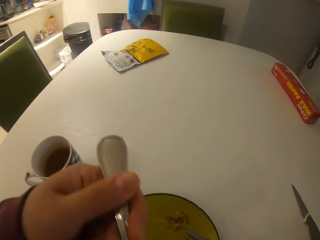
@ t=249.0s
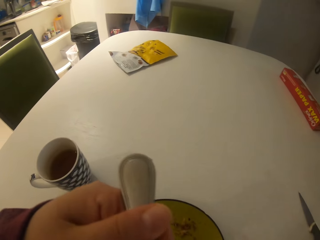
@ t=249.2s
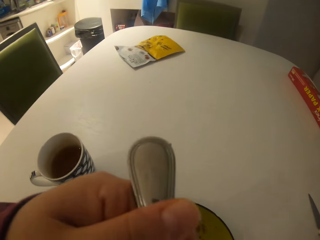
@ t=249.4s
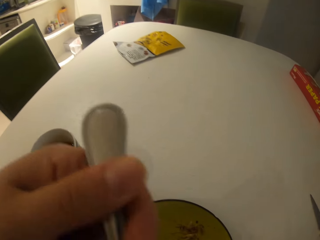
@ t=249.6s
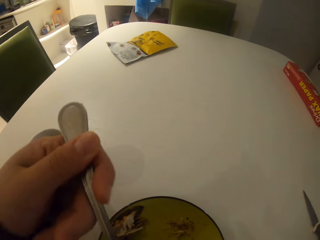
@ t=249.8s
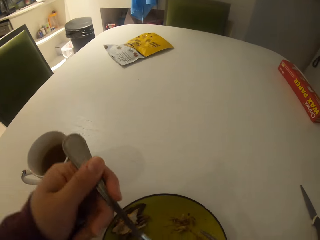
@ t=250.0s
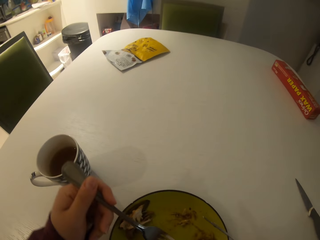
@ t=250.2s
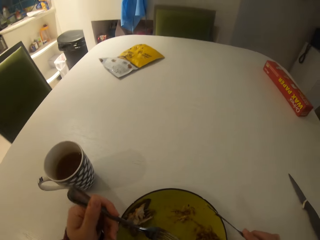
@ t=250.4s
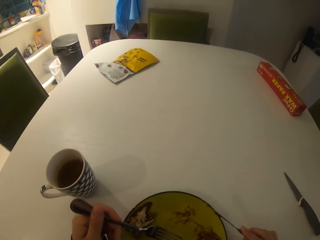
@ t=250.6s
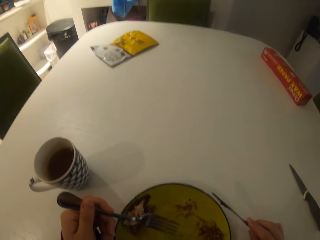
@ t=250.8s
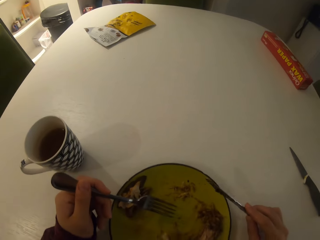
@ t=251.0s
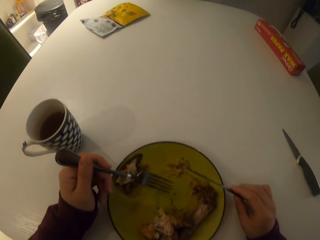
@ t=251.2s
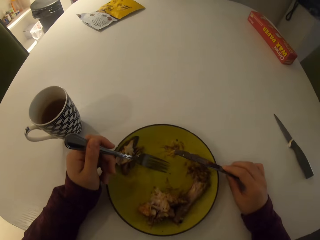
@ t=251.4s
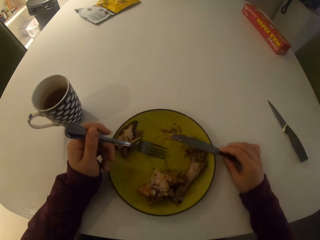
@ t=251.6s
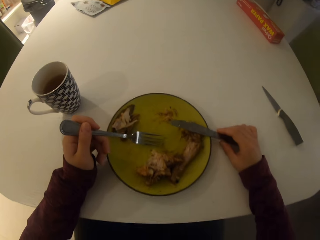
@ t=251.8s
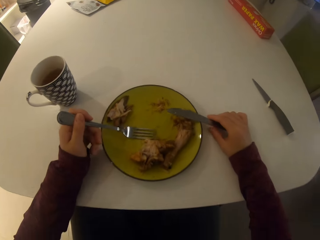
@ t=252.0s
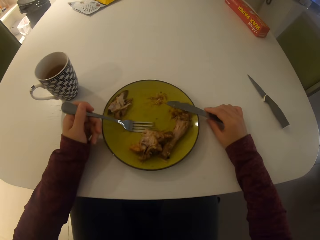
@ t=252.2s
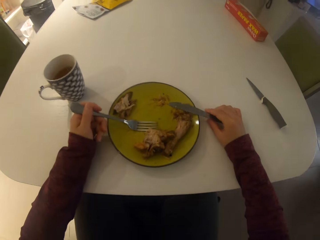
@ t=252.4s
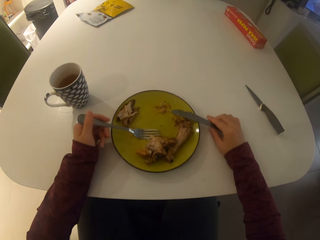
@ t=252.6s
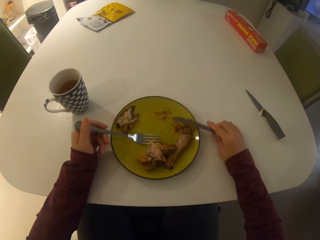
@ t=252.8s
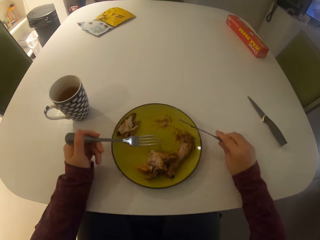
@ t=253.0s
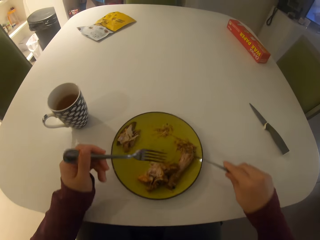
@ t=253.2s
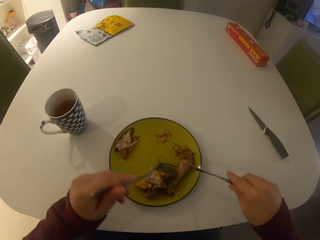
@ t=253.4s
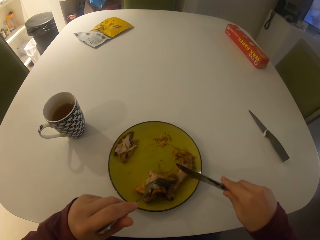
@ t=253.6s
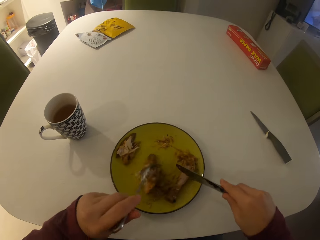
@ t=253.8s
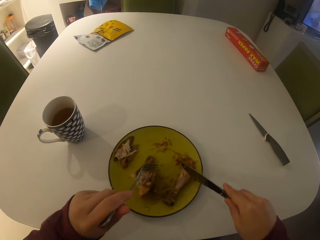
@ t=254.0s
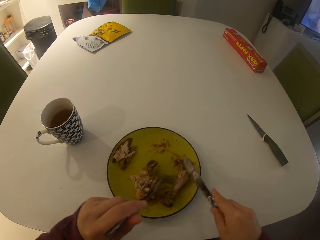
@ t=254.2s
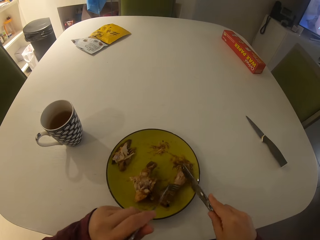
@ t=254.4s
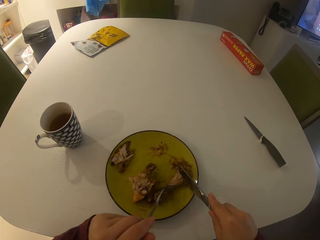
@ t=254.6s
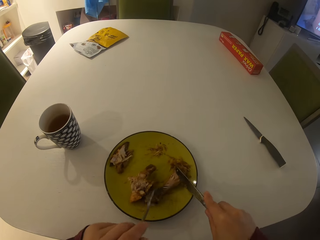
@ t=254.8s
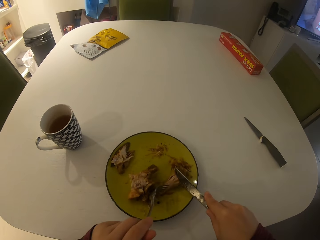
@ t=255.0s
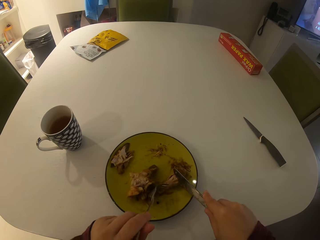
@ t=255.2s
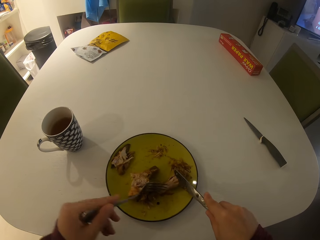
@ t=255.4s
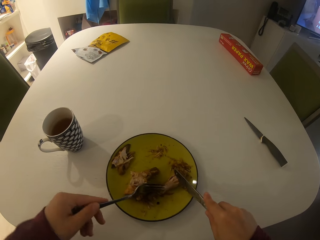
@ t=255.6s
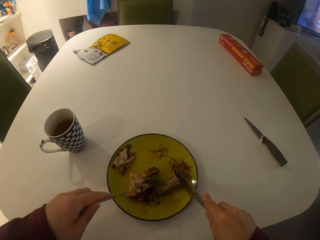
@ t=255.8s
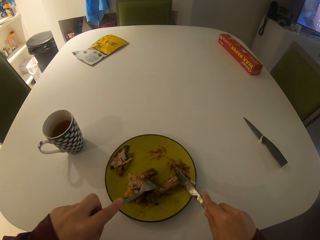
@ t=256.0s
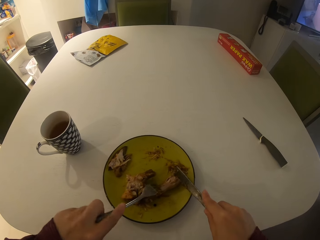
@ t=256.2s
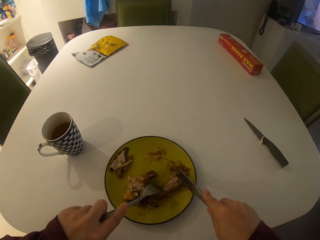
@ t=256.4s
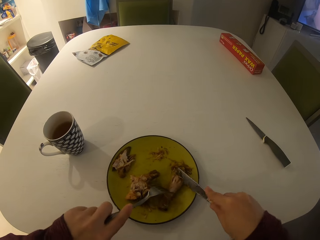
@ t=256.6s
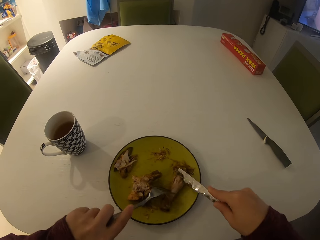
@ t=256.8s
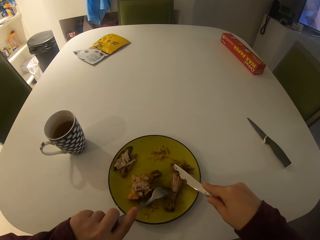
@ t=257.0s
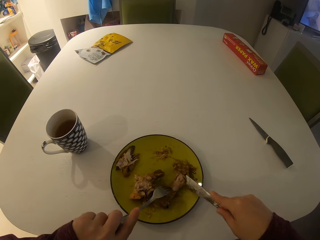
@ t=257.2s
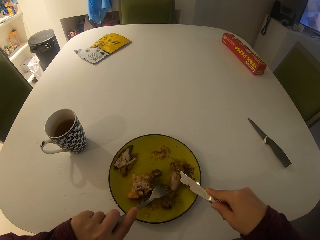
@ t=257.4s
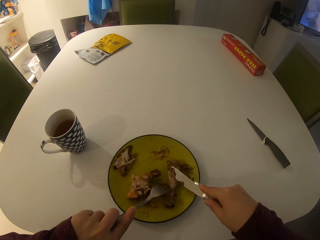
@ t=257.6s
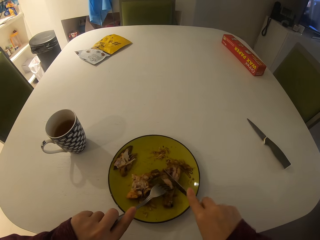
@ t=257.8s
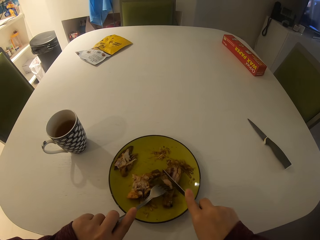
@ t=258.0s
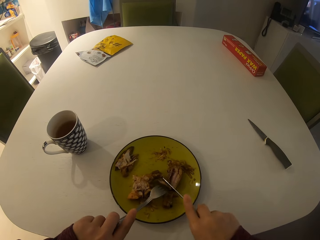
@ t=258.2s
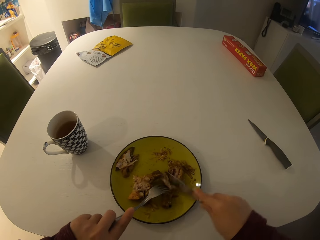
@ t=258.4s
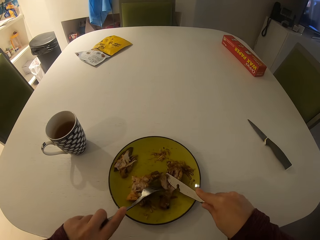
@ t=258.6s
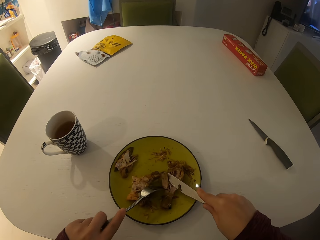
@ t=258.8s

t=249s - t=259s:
The camera wearer eats the food. They gather the food. They take meat on the plate with the table knife.

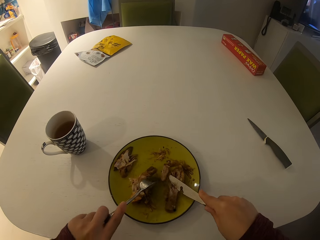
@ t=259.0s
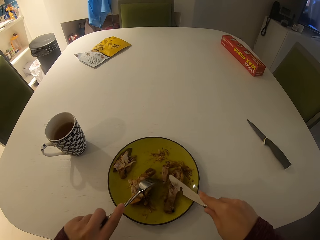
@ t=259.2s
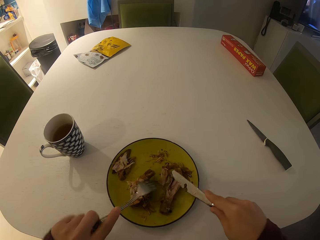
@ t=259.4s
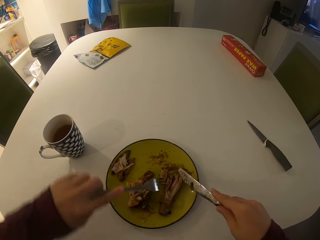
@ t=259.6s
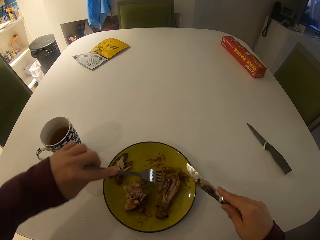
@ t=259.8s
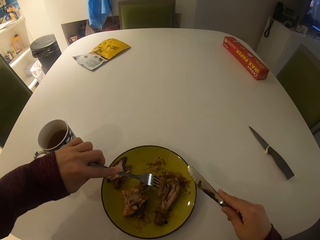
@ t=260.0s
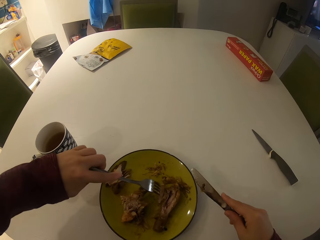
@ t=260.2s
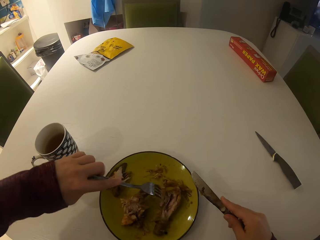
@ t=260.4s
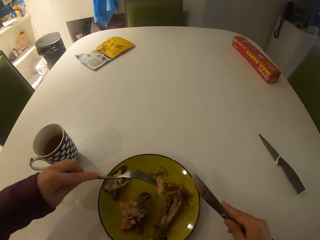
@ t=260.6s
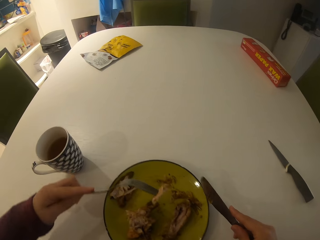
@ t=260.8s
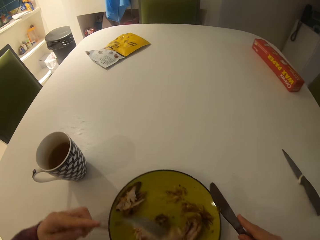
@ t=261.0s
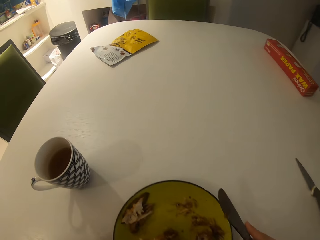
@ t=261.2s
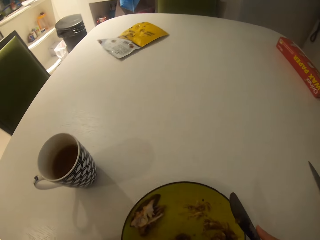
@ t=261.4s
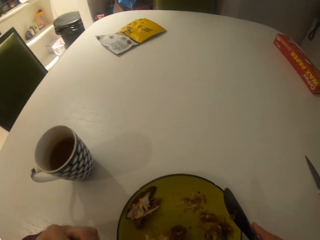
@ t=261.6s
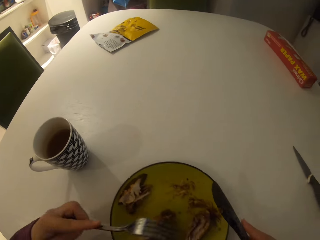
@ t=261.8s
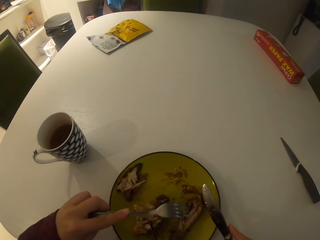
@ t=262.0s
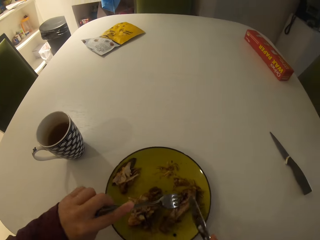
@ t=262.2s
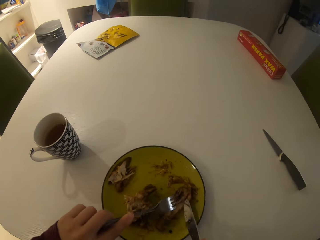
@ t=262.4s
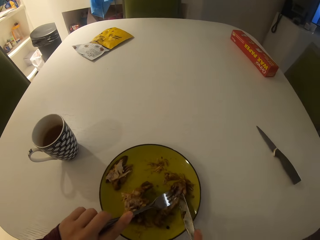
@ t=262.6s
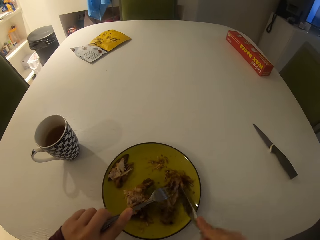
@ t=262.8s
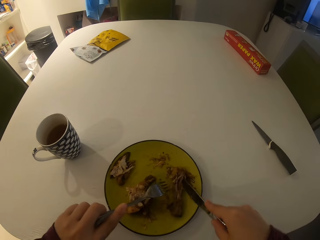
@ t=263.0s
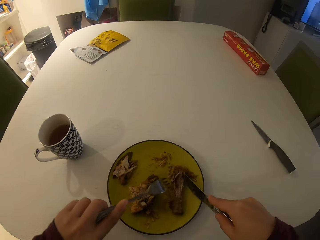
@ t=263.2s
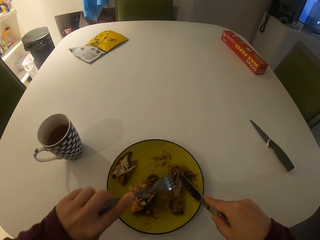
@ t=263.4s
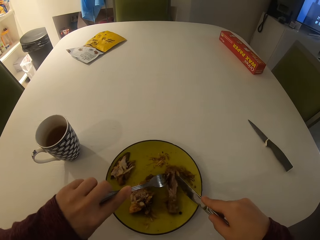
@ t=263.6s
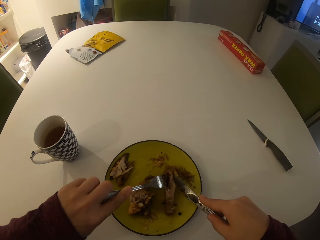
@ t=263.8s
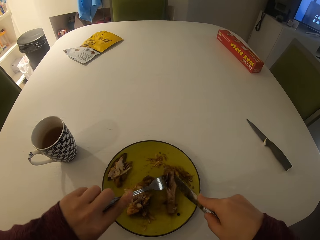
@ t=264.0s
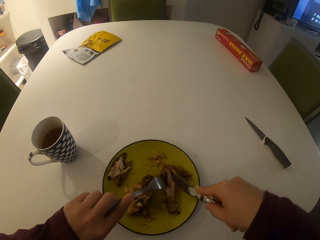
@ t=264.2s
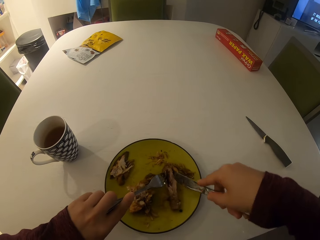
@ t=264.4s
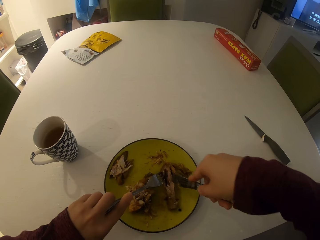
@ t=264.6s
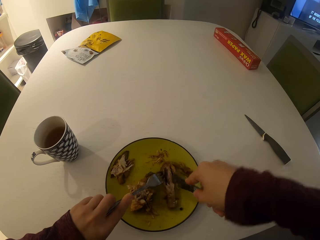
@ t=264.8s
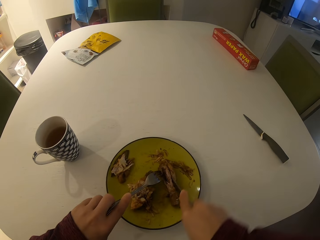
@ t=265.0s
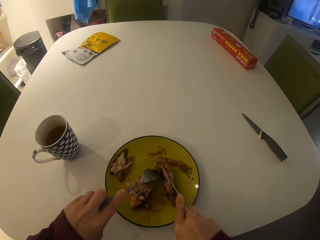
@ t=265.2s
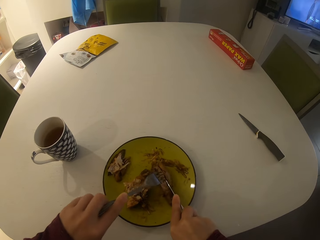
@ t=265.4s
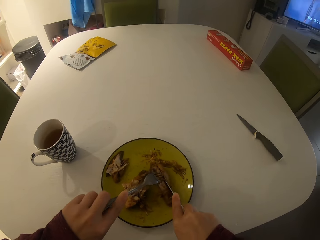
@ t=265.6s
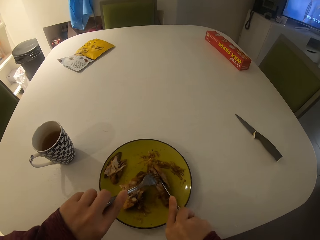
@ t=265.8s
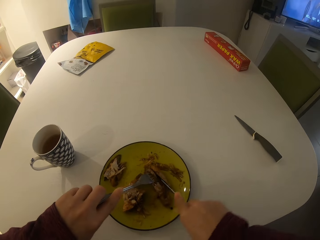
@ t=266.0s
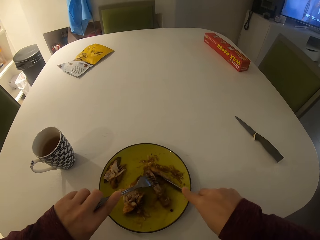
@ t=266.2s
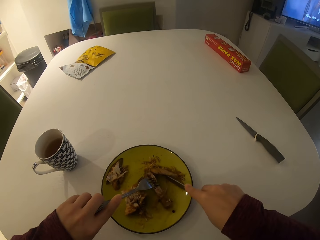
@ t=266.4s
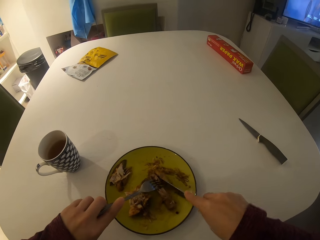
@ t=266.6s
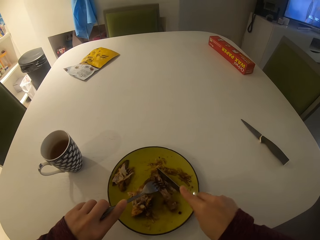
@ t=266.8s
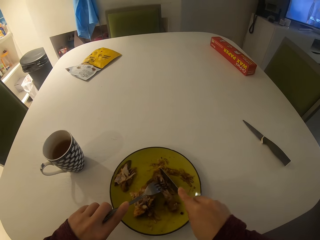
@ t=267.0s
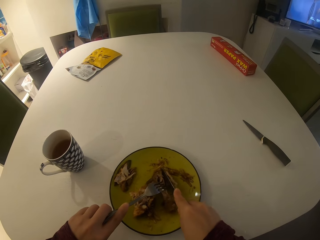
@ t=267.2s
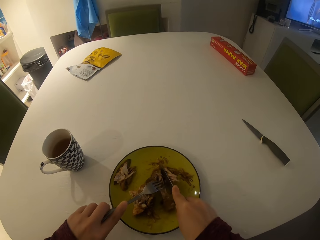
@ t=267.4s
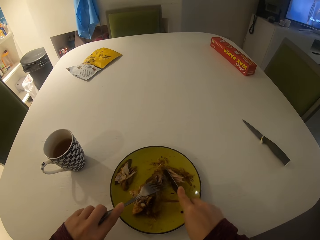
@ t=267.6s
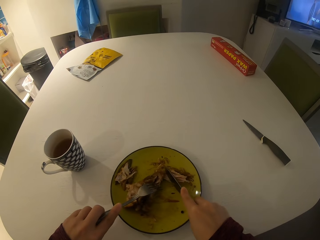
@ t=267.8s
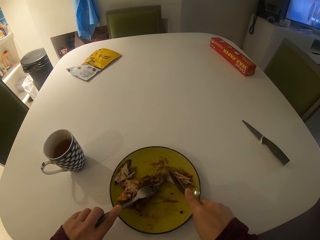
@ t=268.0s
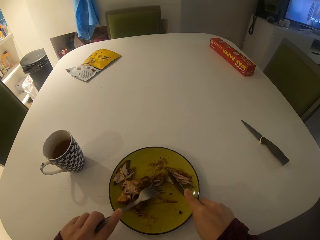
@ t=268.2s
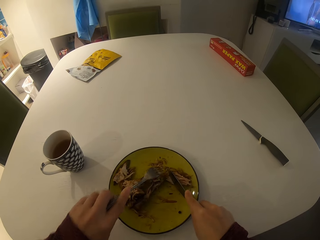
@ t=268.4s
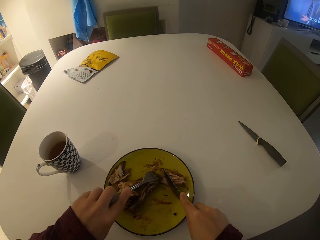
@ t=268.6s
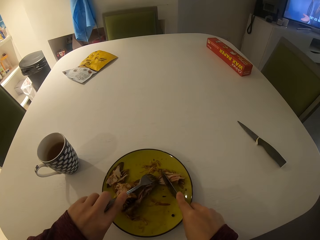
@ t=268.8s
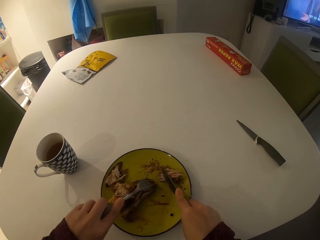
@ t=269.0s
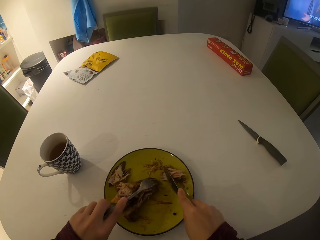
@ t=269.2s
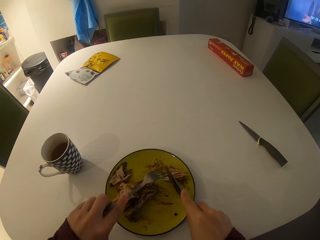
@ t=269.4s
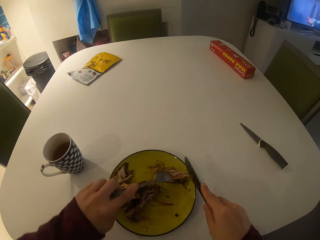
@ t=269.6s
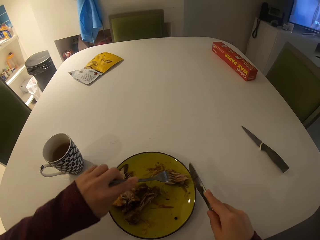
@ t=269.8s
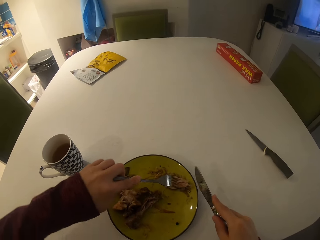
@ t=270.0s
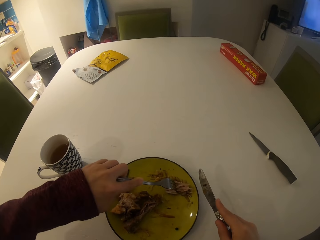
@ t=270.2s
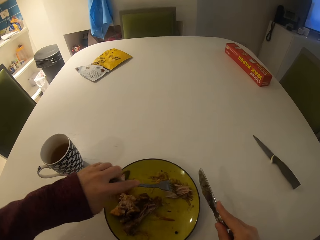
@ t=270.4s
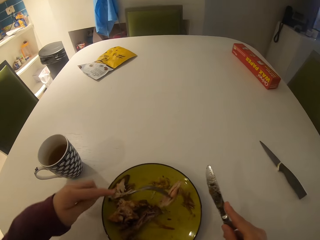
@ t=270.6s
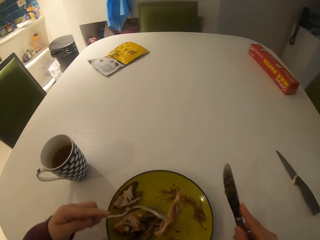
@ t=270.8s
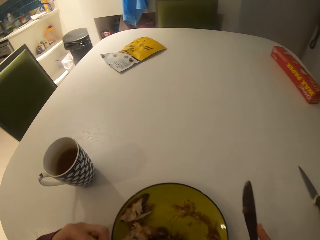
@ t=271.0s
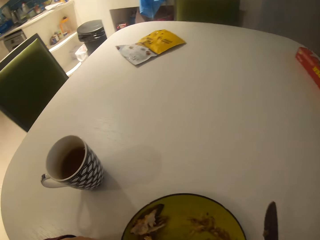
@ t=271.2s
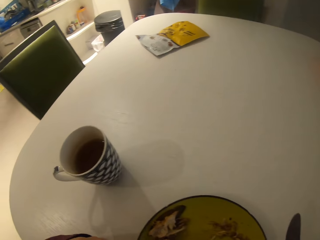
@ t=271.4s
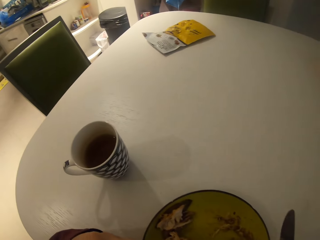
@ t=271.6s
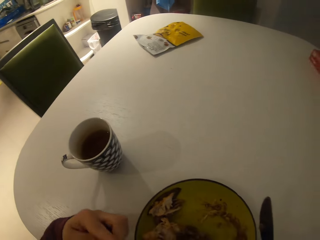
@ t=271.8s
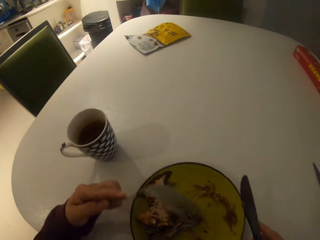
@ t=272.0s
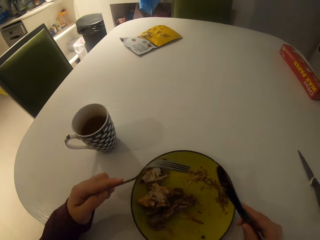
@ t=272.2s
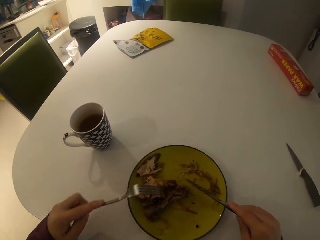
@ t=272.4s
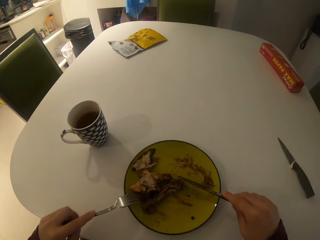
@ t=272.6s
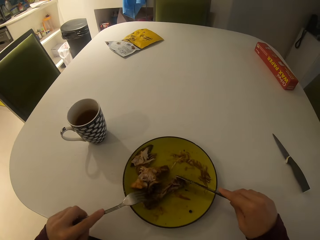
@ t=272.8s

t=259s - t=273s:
The camera wearer scoops food. They eat the food. They gather the food. They take meat on the plate with the table knife. They scoop the food. They eat the food.
